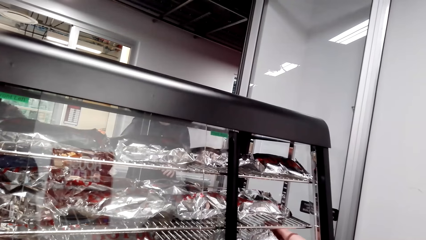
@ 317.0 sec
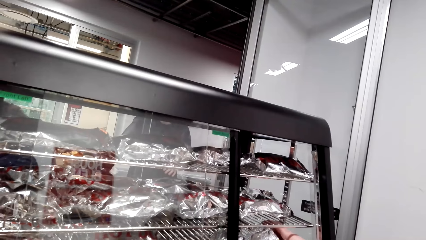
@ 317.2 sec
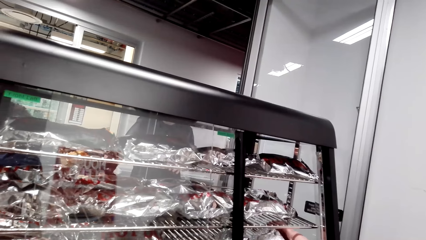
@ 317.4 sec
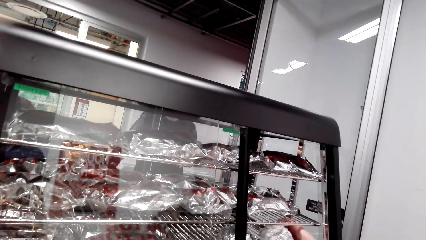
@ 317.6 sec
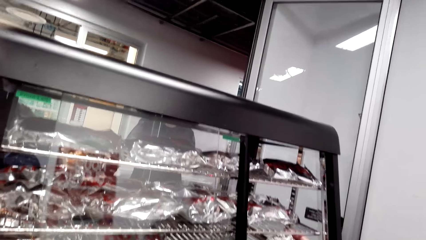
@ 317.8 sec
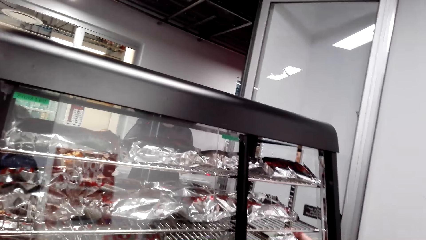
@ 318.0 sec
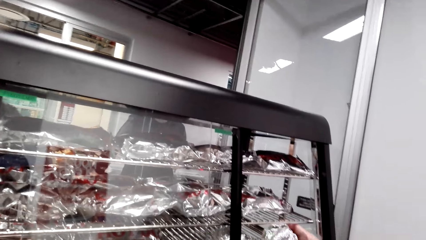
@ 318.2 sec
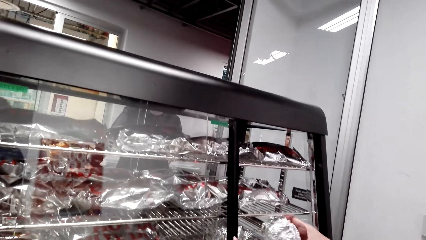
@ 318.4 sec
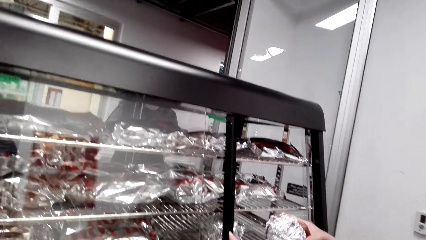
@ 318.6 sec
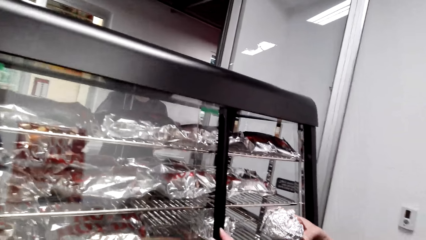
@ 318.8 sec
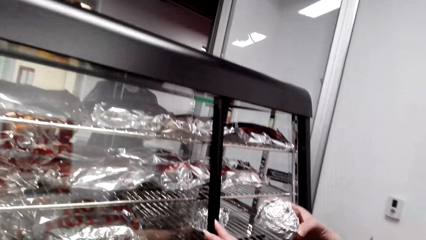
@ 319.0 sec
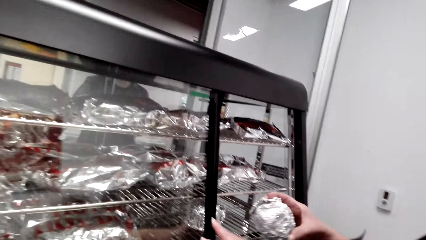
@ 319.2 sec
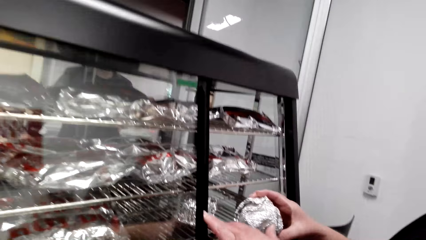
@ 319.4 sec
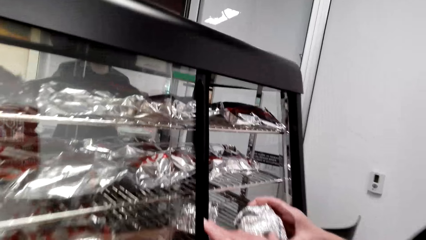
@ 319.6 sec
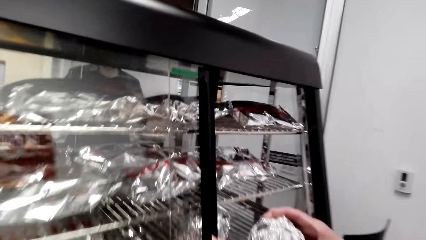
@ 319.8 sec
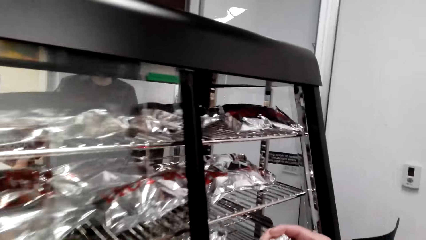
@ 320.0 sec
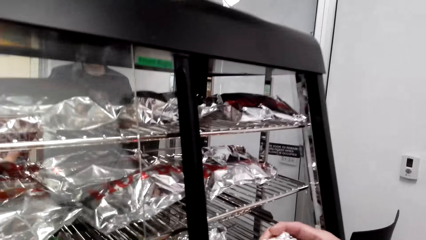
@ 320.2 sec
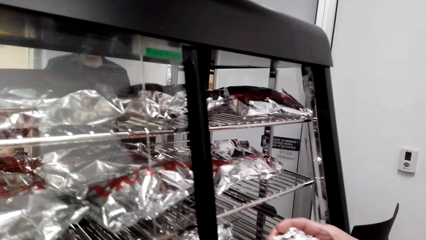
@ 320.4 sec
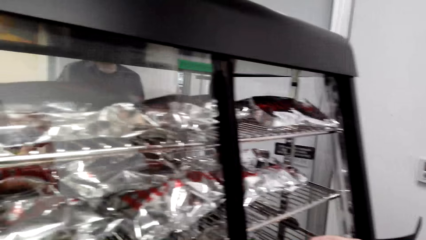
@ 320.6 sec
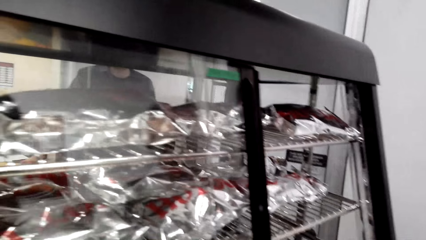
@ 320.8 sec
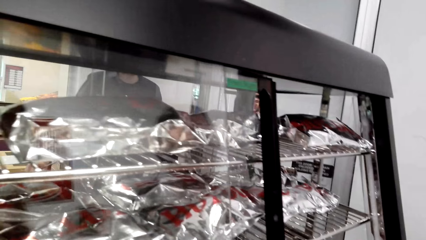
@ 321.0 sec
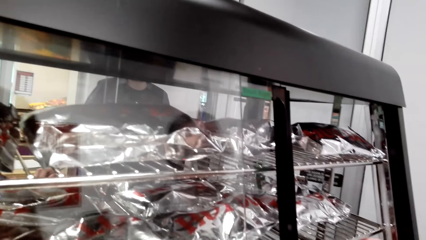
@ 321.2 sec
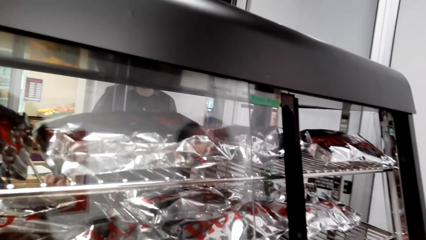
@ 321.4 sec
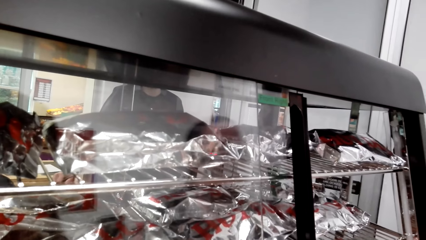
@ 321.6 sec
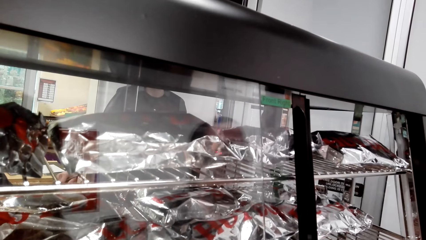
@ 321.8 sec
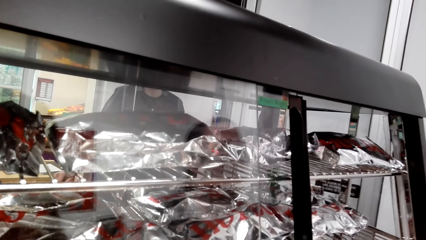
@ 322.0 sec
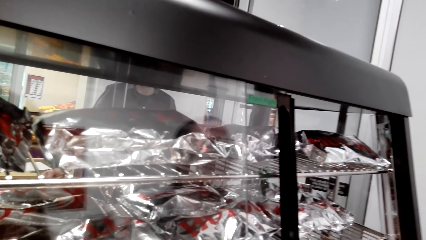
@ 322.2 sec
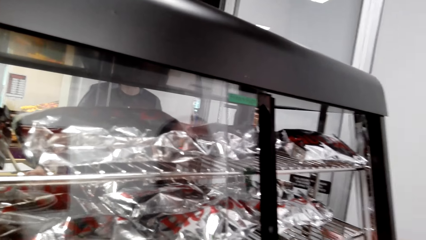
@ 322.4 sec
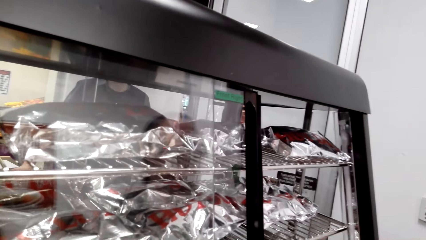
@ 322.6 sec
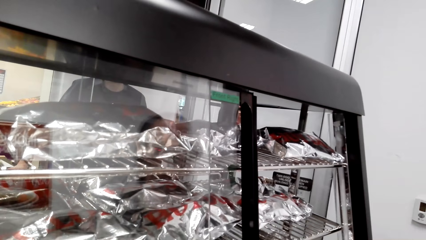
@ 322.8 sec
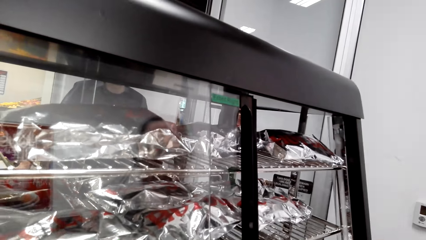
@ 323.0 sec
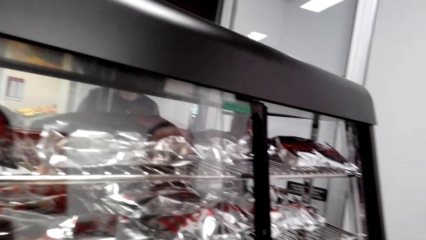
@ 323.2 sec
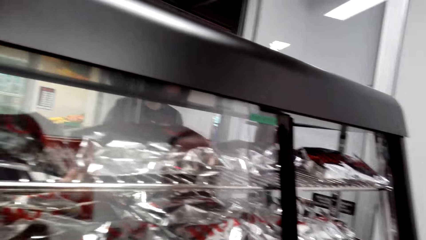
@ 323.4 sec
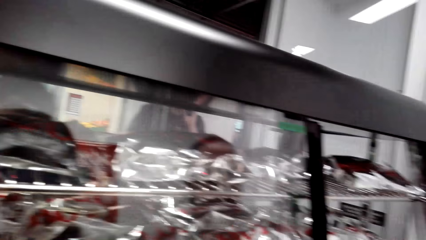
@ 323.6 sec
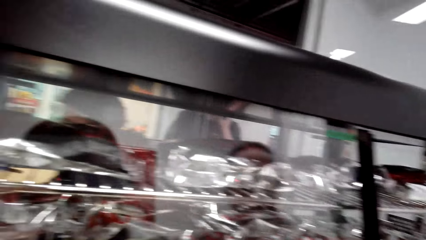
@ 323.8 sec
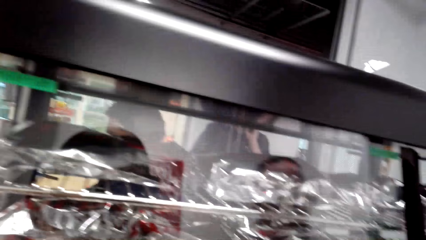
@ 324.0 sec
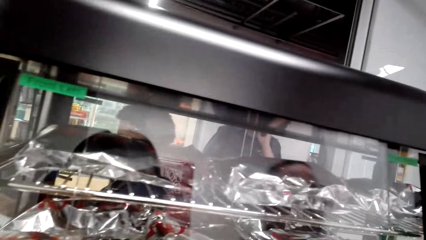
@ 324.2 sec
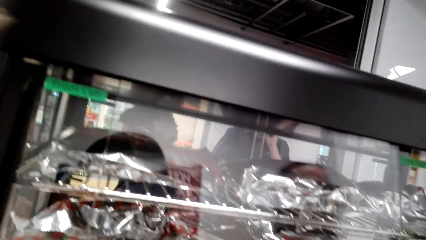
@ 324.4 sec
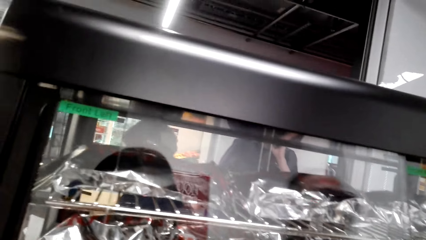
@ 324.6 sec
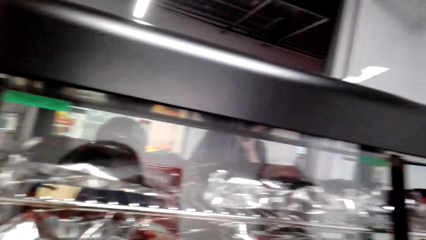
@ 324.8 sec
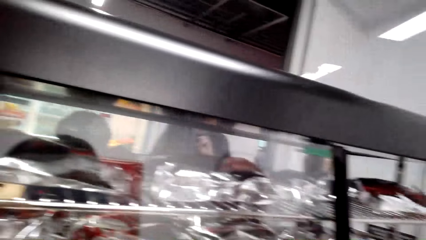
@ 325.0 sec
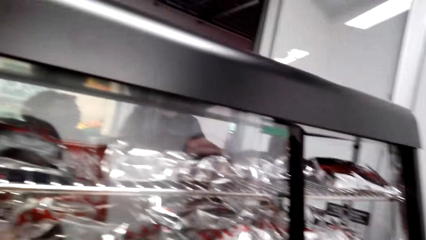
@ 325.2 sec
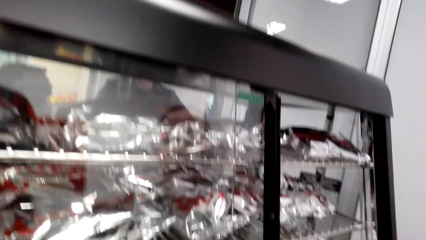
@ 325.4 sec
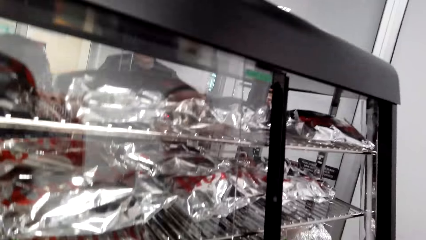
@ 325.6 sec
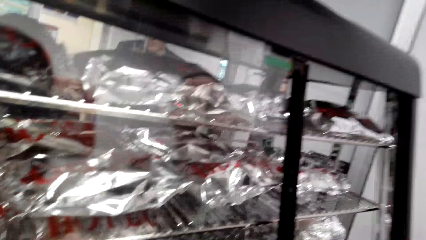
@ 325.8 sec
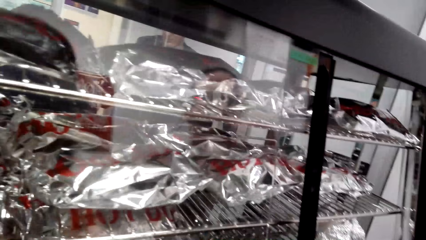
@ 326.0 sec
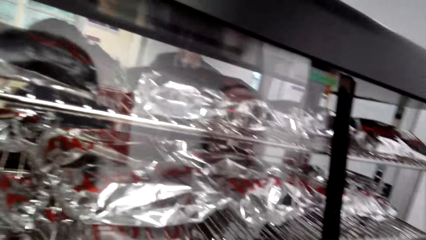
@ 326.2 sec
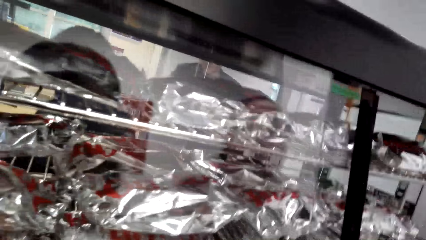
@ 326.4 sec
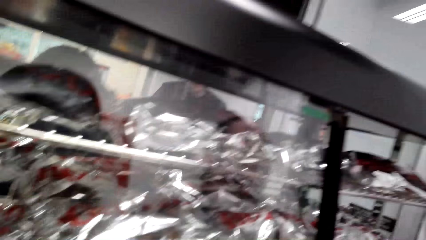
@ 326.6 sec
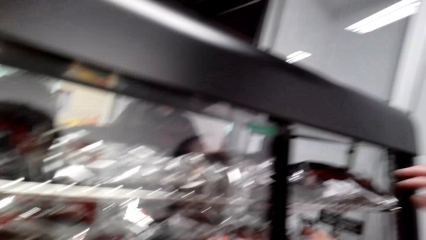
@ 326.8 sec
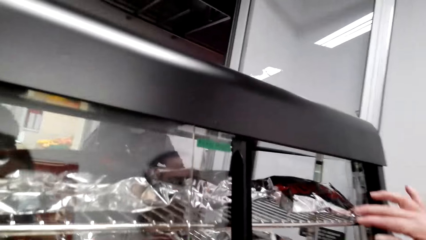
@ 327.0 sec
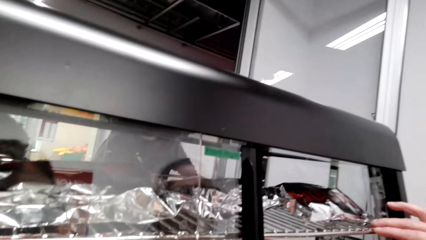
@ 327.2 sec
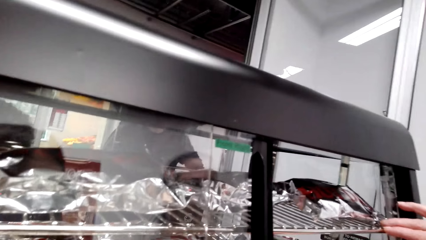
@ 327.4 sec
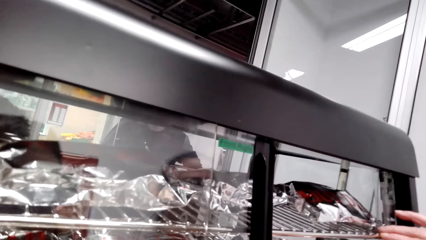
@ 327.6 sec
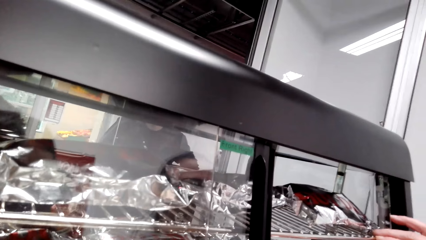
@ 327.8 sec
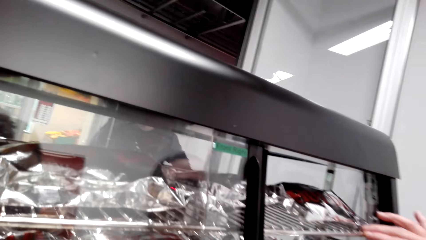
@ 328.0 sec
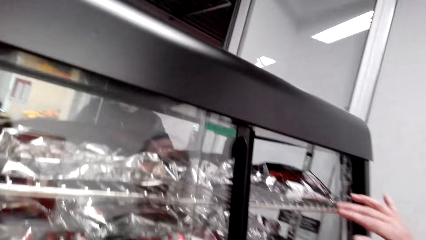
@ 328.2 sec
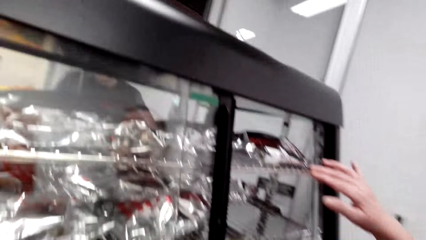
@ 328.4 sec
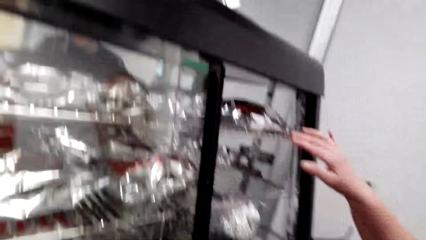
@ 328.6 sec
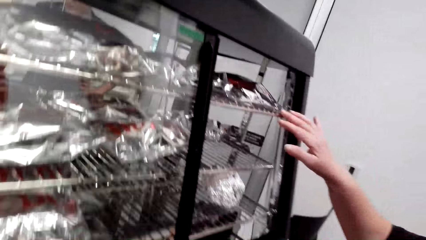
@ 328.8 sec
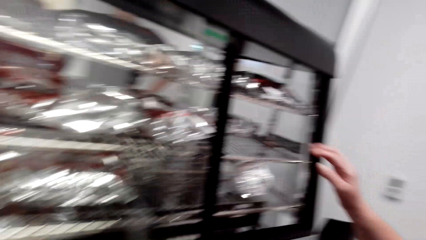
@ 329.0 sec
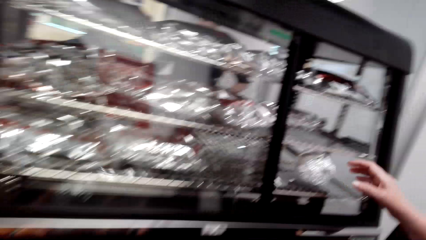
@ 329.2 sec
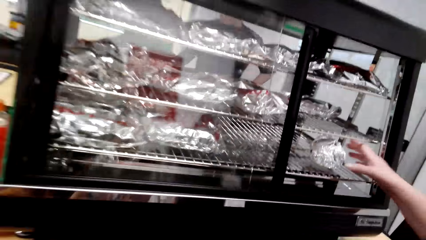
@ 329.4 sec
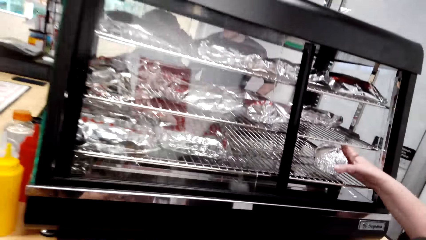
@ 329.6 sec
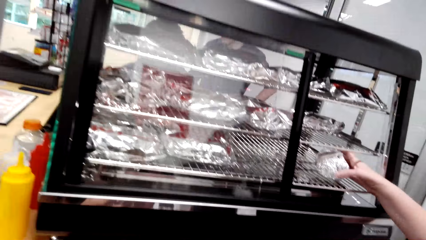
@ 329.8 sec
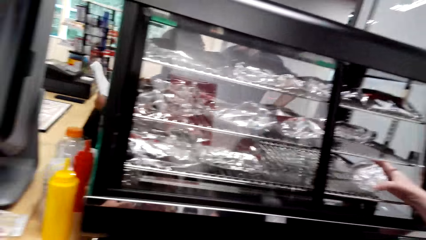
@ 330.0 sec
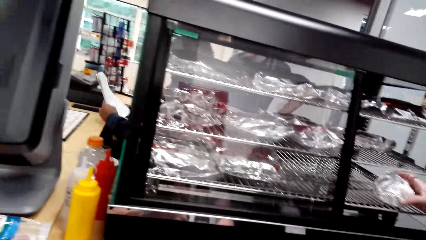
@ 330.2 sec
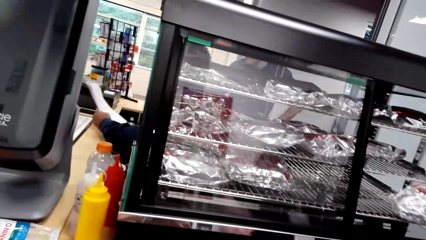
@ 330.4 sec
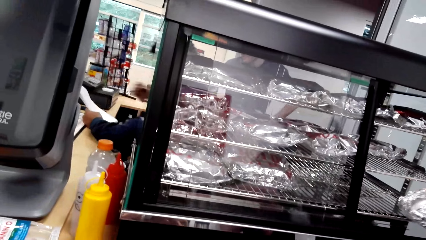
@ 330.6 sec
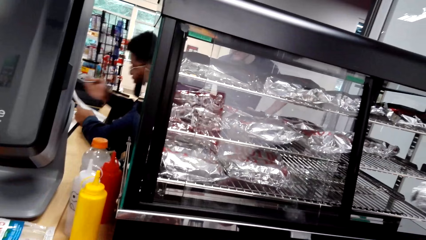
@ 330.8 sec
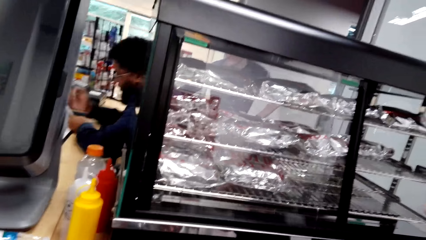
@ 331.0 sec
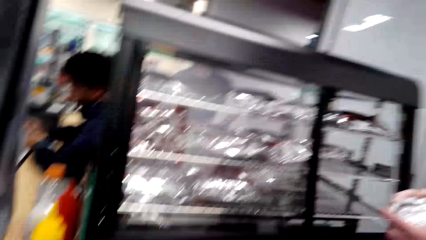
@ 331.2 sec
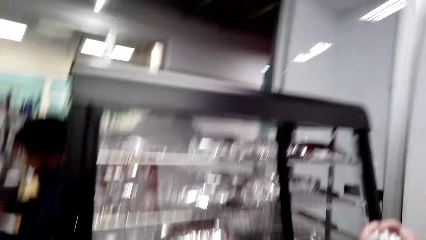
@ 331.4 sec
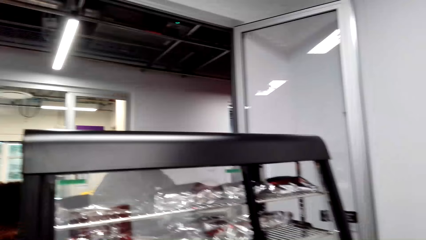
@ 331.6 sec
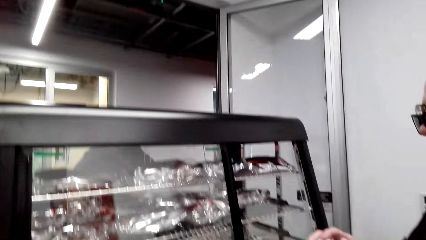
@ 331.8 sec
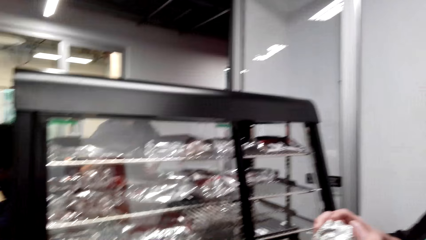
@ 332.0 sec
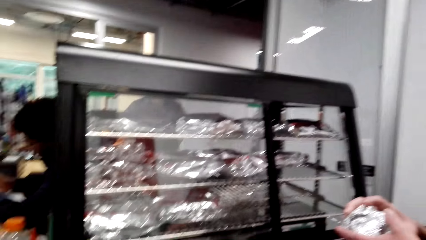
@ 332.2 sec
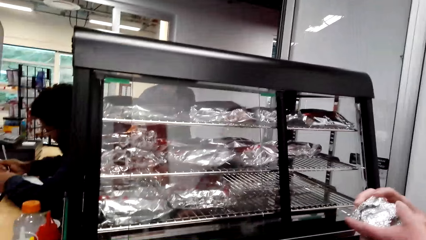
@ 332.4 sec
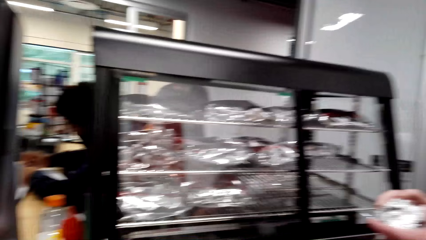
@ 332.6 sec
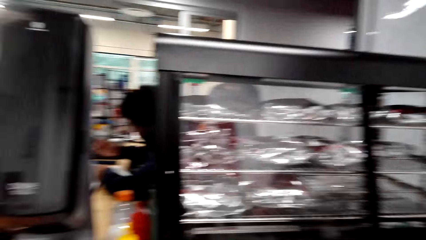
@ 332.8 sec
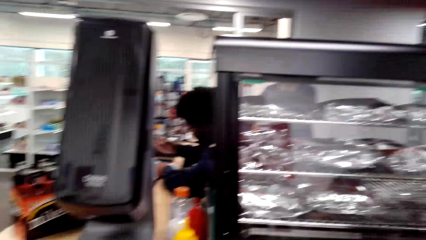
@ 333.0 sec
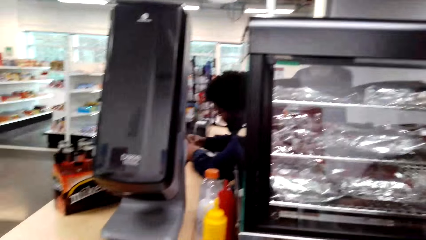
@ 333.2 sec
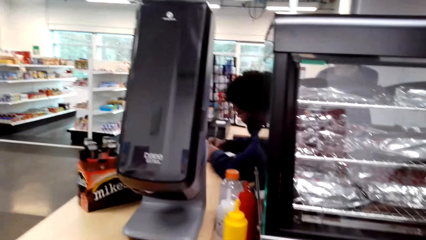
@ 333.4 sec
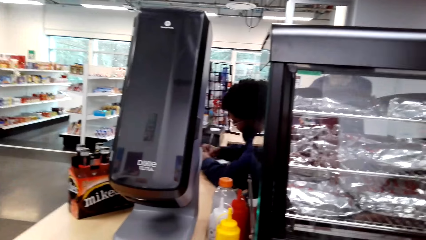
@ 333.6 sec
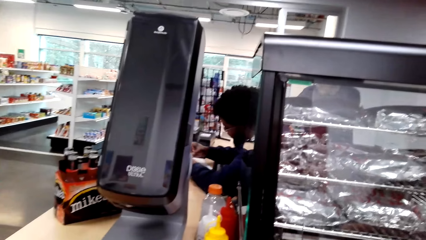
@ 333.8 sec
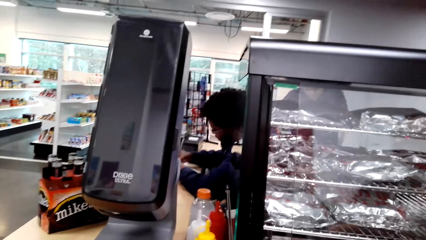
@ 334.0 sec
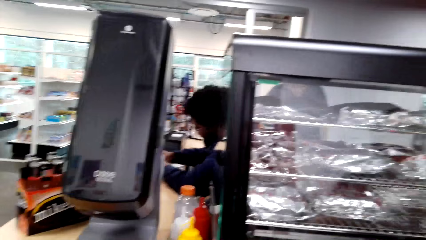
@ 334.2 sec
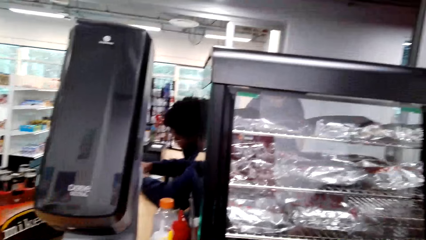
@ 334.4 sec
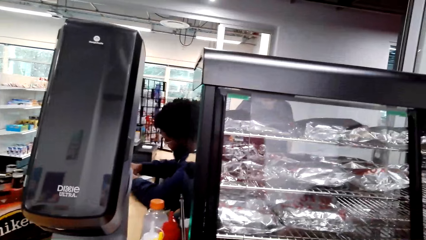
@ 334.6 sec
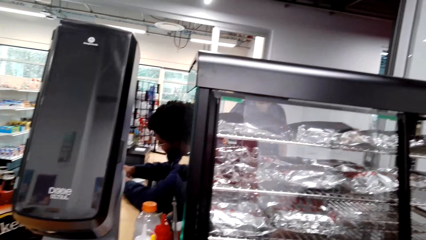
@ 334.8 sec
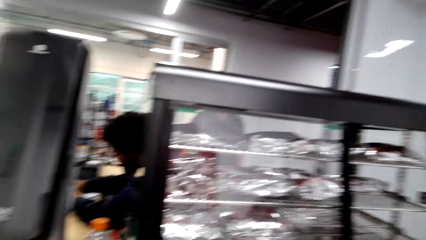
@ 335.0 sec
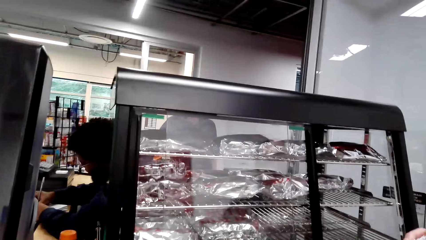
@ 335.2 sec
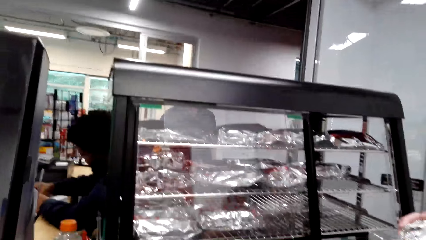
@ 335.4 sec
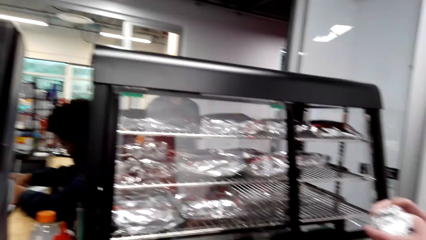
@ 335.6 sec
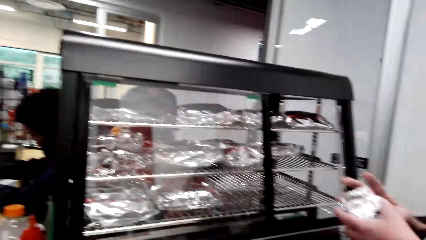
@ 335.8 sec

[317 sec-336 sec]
A man converses with the camera wearer. A woman picks up something from the grill. The camera wearer converses with the man. The woman picks up the snack from the grill again. The camera wearer converses with the woman. They look around the supermarket.
